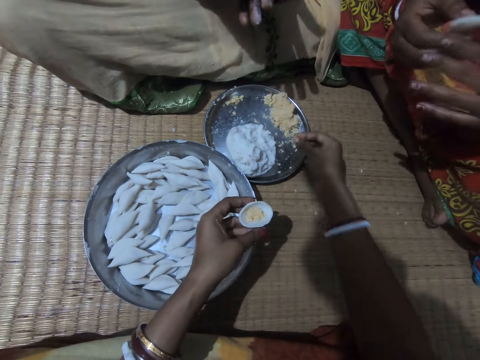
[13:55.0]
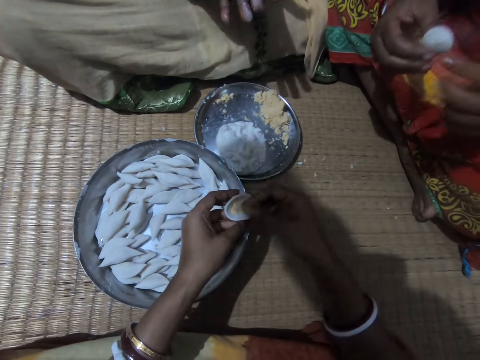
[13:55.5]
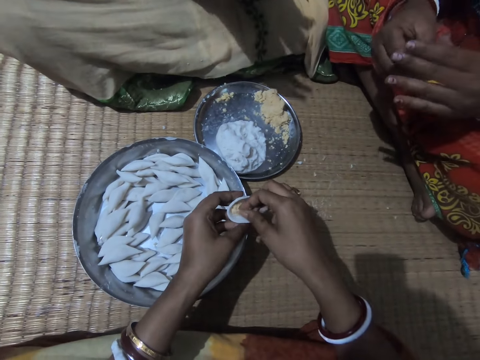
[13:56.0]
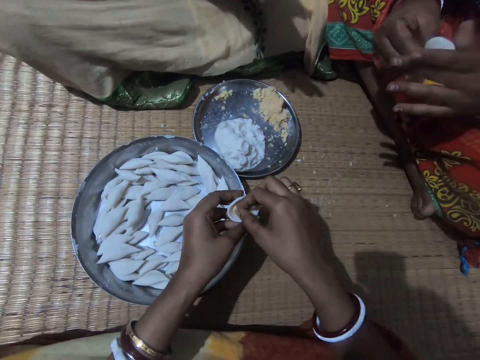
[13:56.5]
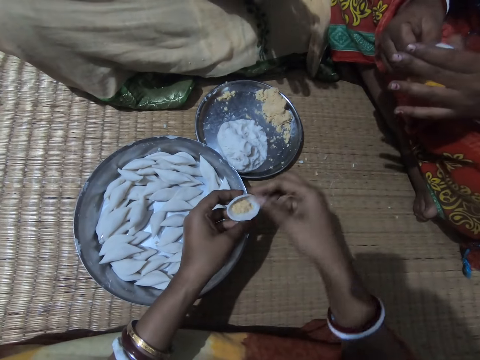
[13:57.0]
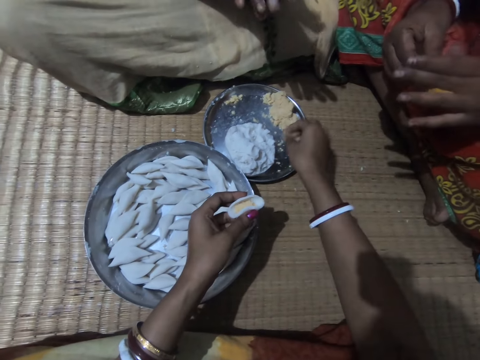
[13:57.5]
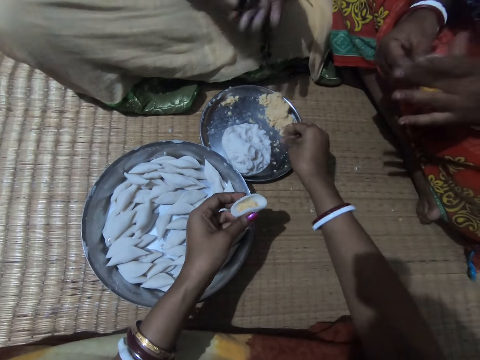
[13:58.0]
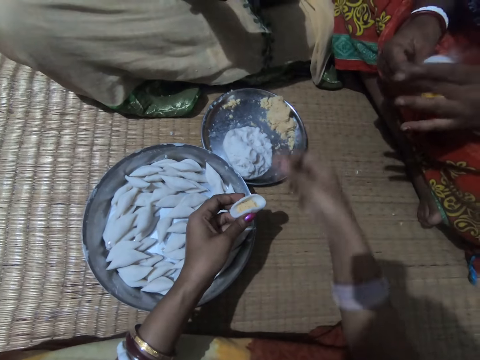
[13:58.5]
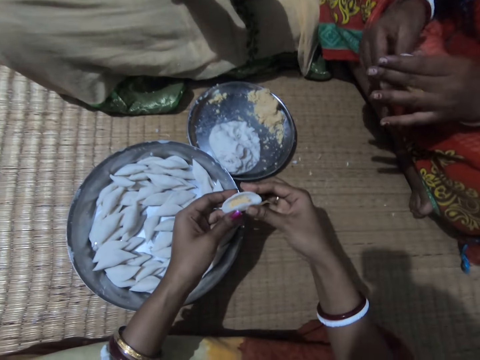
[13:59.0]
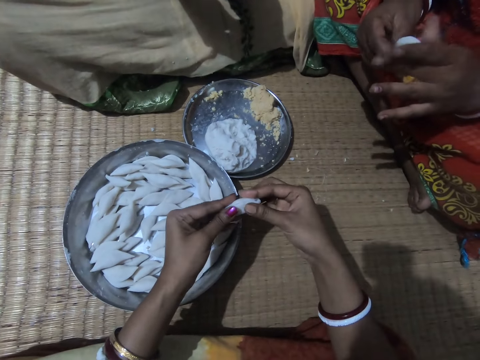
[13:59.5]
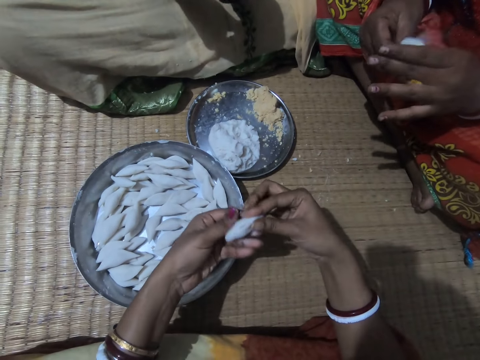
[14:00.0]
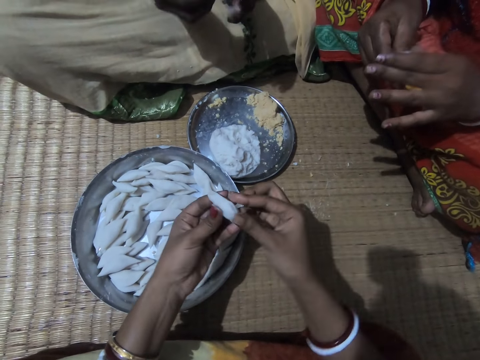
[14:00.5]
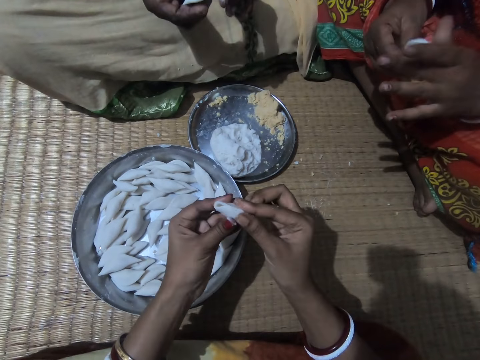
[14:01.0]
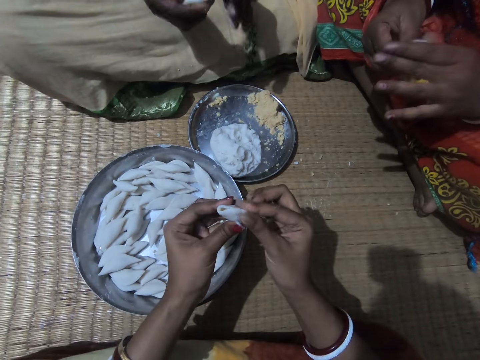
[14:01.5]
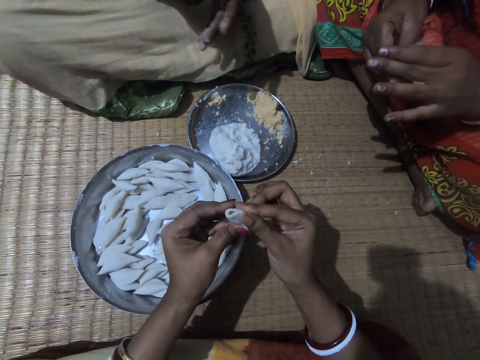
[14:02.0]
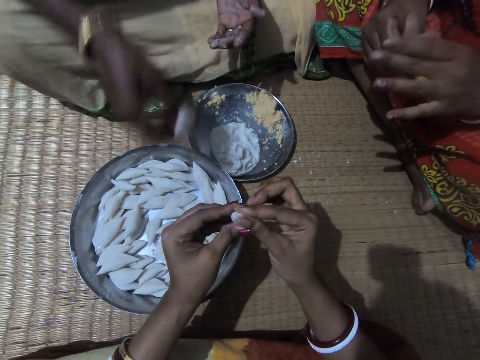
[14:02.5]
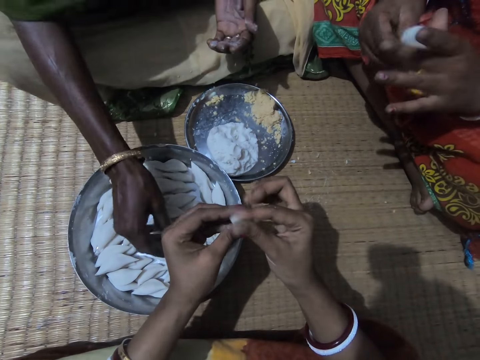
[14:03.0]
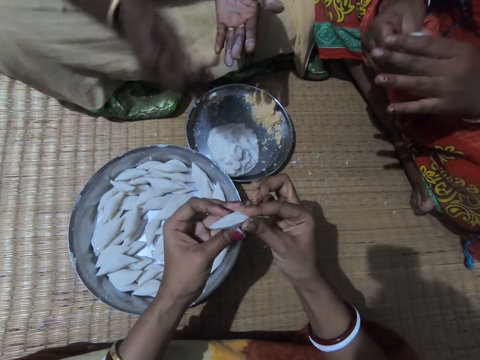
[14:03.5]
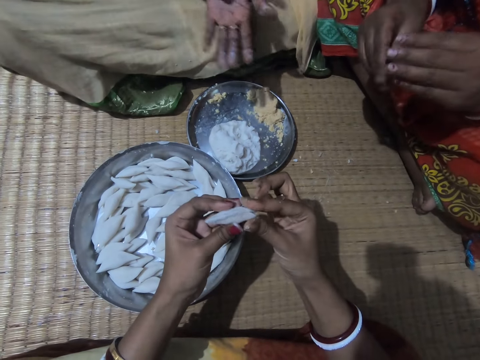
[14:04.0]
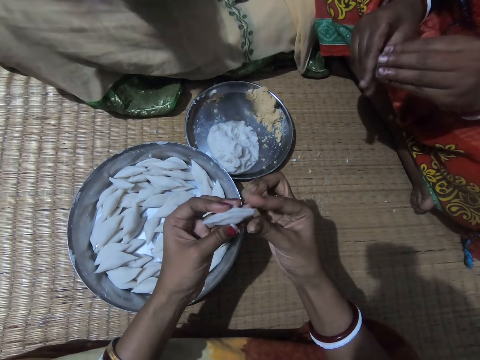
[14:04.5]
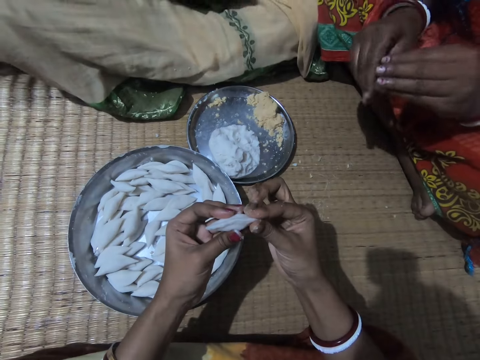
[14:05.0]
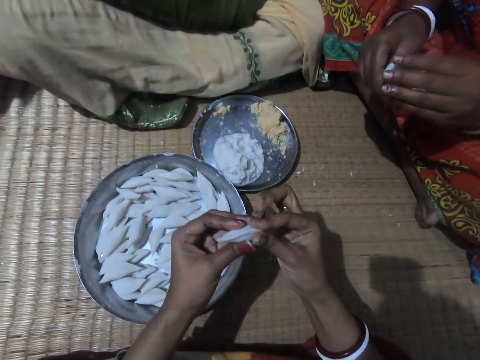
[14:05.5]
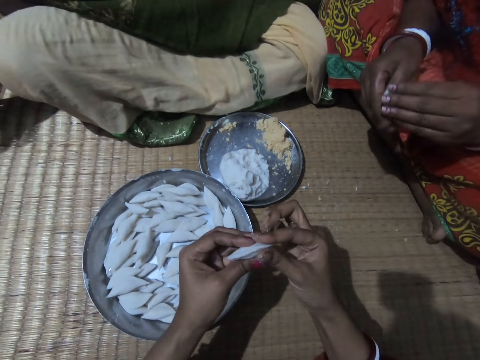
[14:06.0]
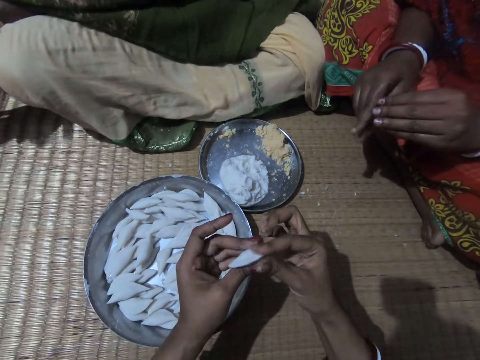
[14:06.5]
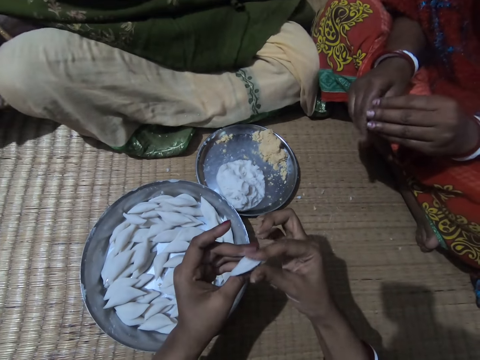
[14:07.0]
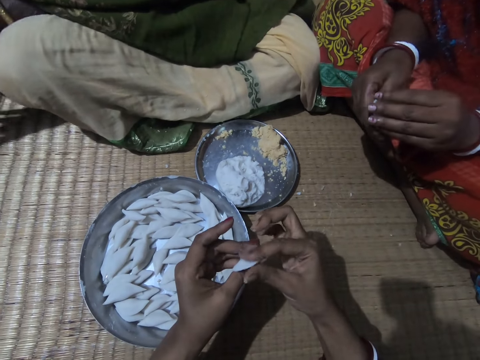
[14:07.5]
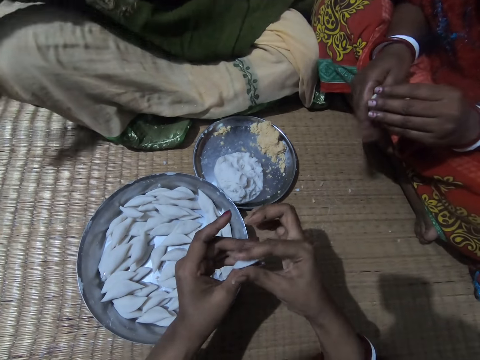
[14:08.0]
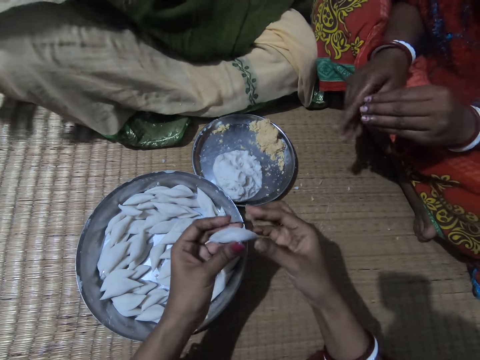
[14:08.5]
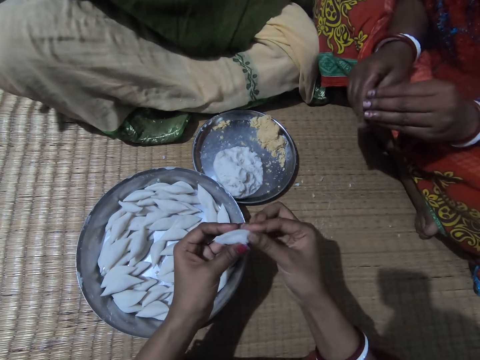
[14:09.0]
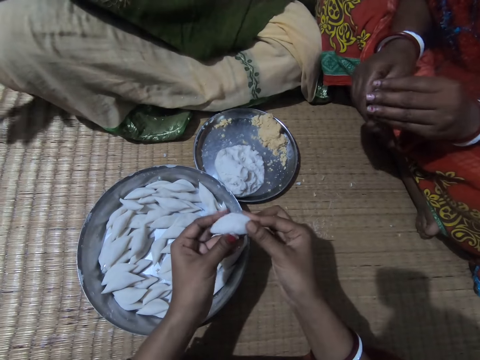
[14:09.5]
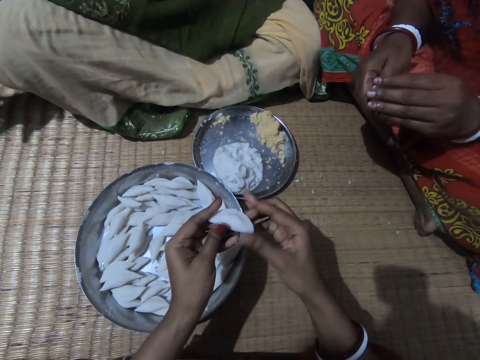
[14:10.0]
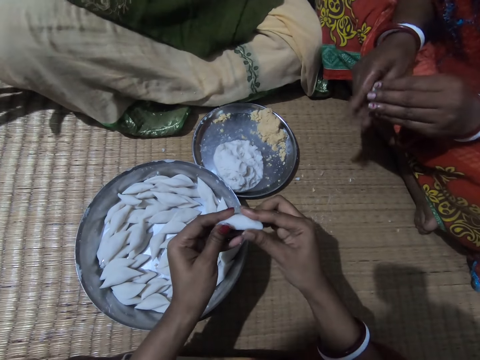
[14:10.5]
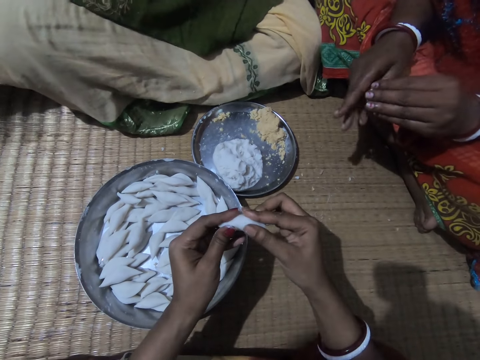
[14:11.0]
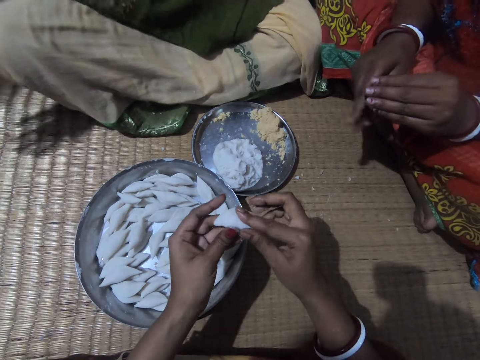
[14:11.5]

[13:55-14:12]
The camera wearer scoops something in the tray. She drops some corn meal in the plate with her right hand. She puts something in the dough. A lady rolls dough in her hands. The camera wearer shakes her hand on the tray. She drops some corn meal in the plate with her right hand again. She rolls the dough in her hands. The lady rolls the dough in her hands. The camera wearer folds the corn flour with both hands. Another lady rolls dough in her hands. The other lady drops the corn flour in the plate with her right hand, wipes her hands. The first lady rolls the dough in her hands. The camera wearer rolls the dough in her hands.

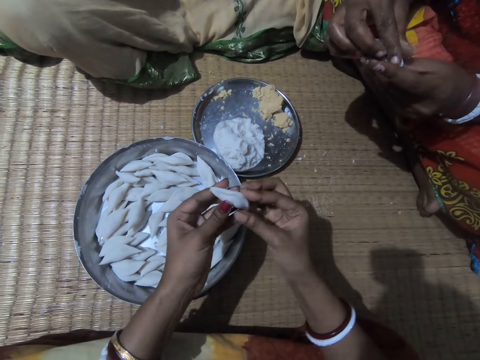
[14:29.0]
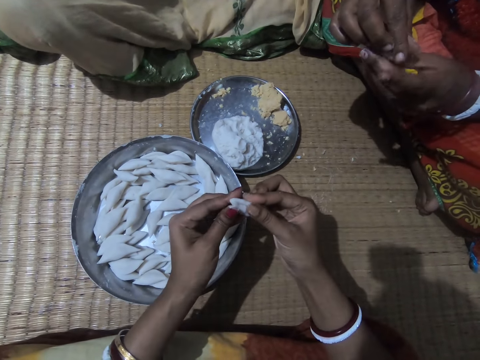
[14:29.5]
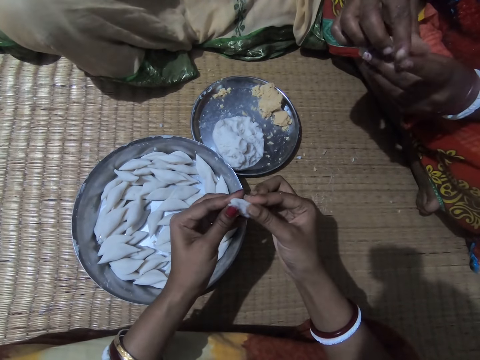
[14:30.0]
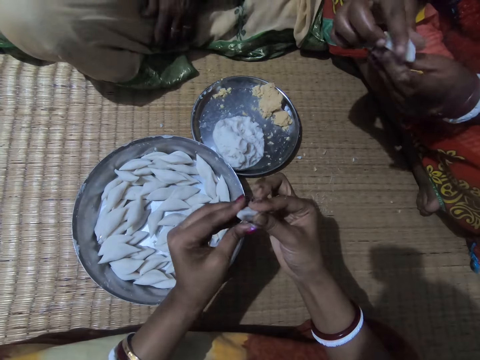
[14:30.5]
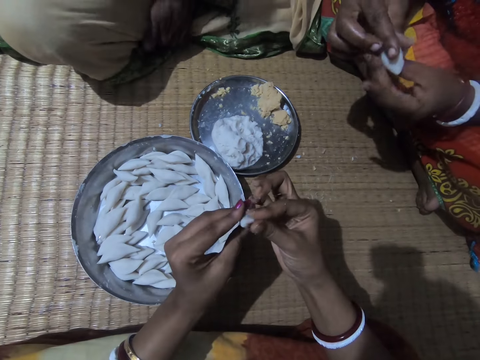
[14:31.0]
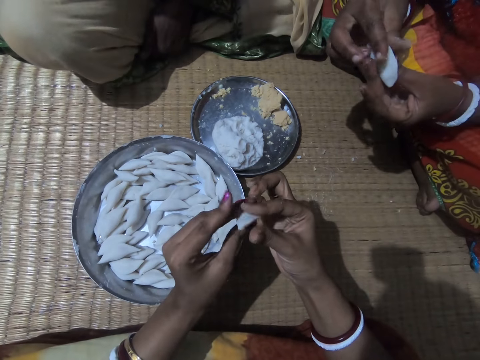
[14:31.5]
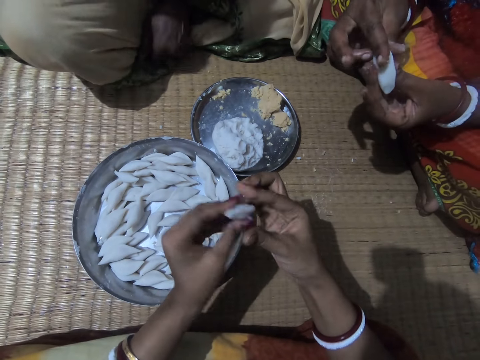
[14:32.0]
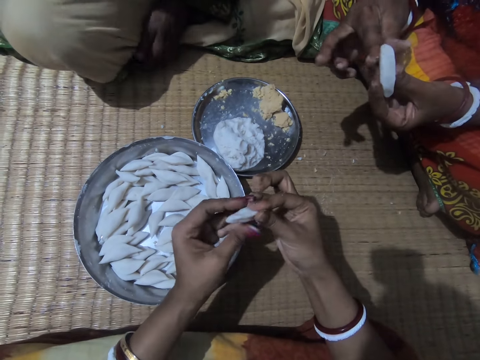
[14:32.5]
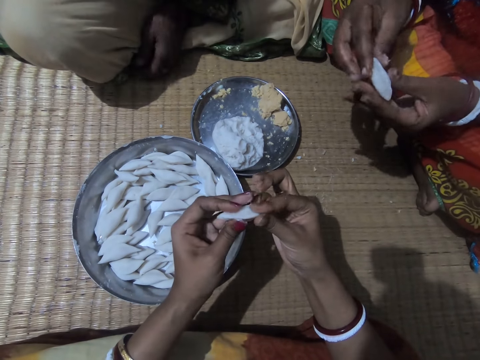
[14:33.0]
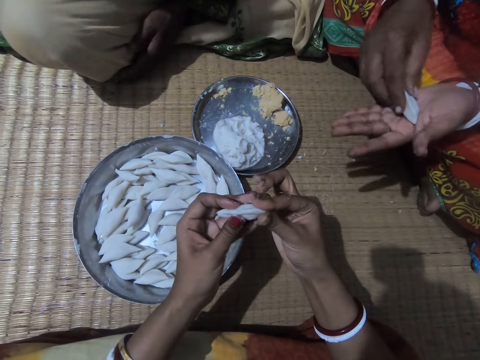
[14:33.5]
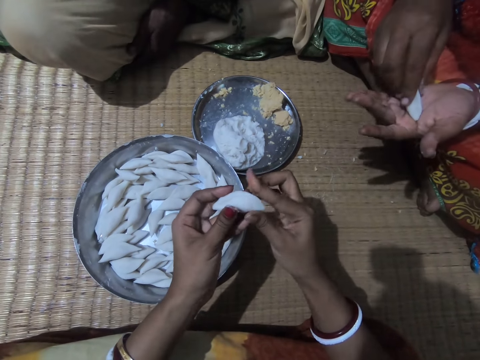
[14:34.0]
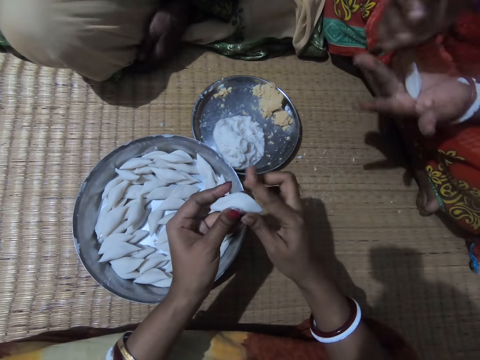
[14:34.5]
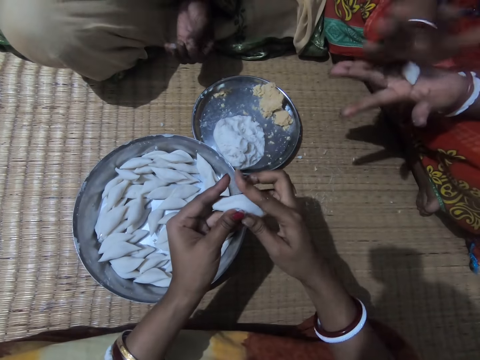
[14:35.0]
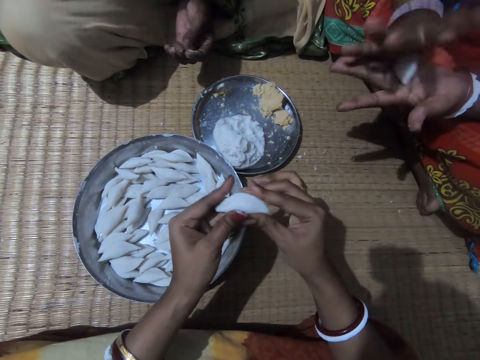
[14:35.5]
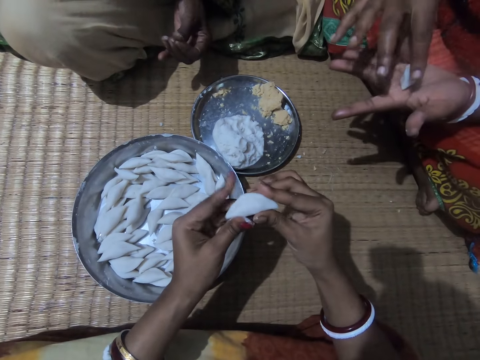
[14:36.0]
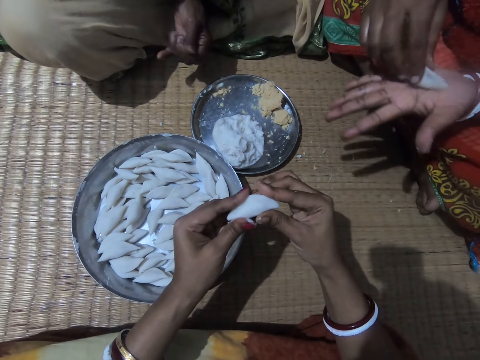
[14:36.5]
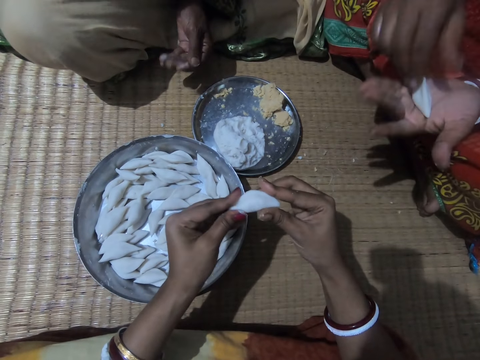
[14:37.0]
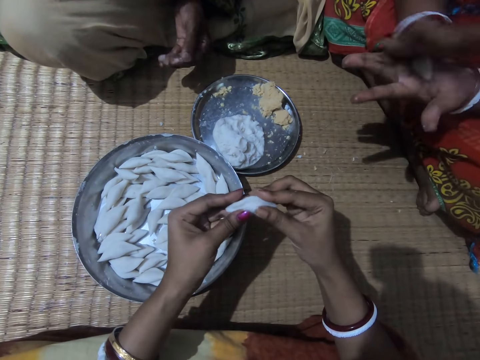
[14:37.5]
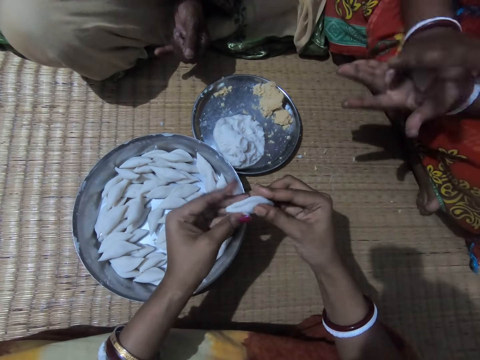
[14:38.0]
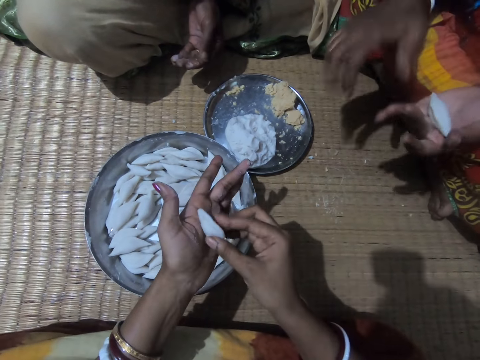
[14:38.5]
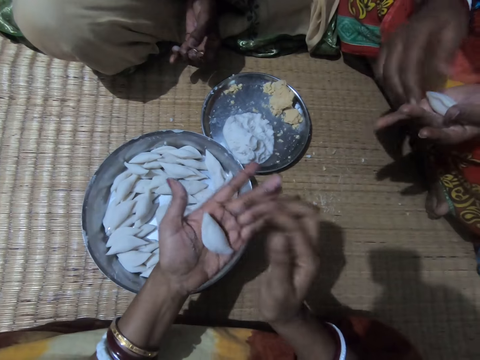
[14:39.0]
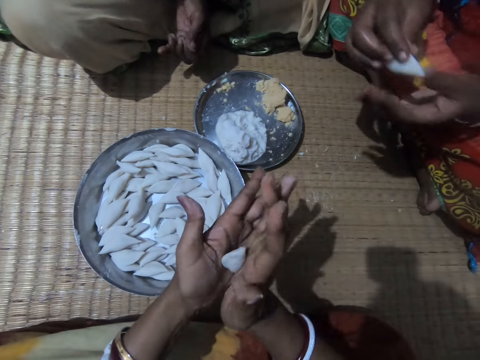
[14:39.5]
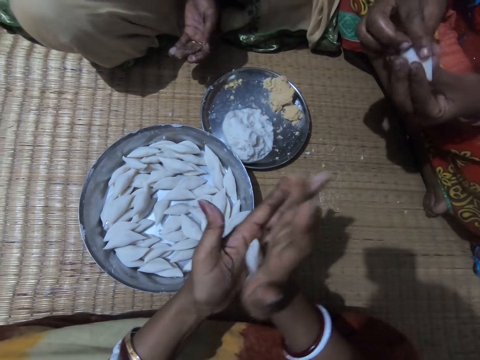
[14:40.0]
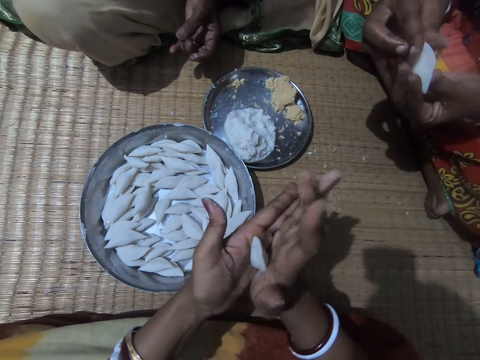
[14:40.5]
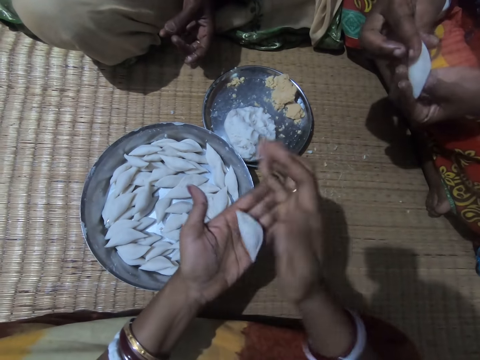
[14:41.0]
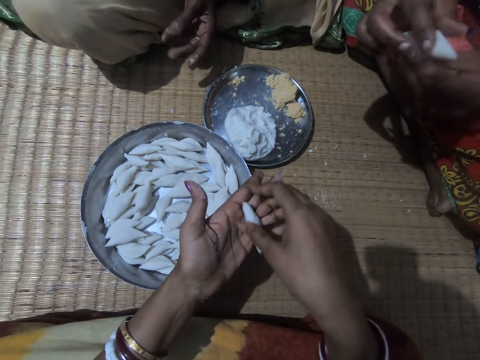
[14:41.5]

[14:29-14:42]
A lady folds her cloth on the mat. She interacts with another lady. The first lady wipes her hand. The camera wearer rolls dough in her hands. The other lady rolls the corn flour with both hands. She shakes her hand on a tray, rolls the dough in her hands. The camera wearer rolls the corn flour with both hands.
